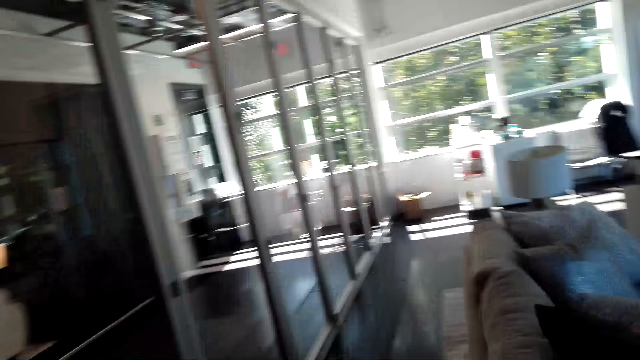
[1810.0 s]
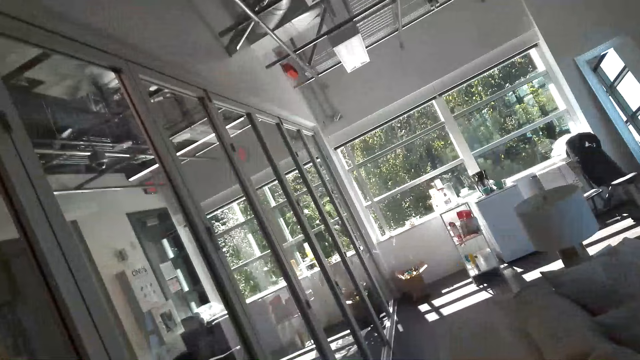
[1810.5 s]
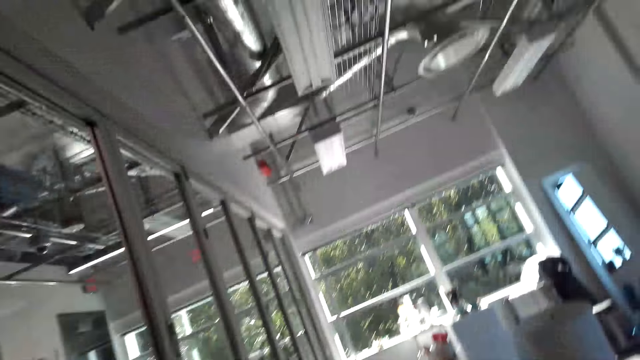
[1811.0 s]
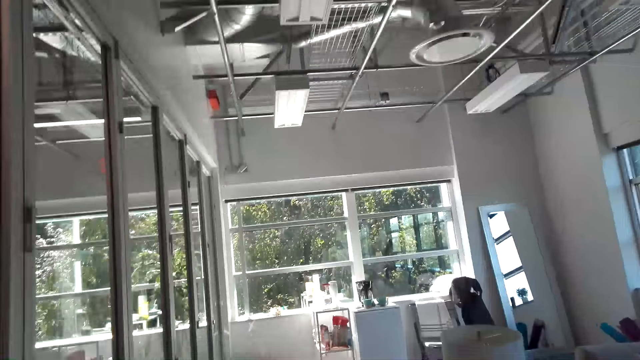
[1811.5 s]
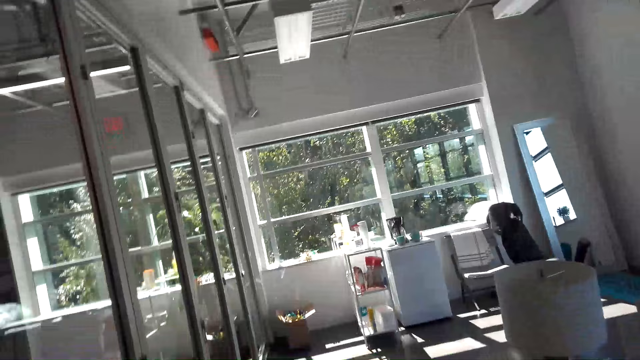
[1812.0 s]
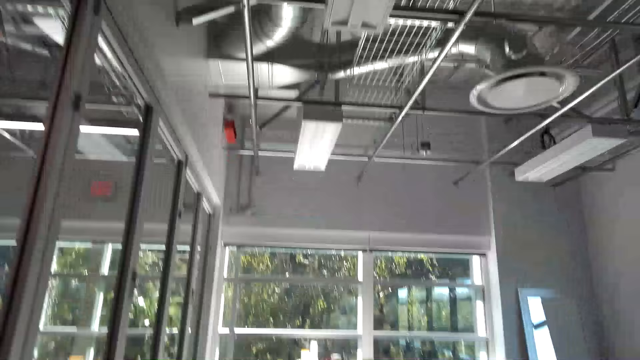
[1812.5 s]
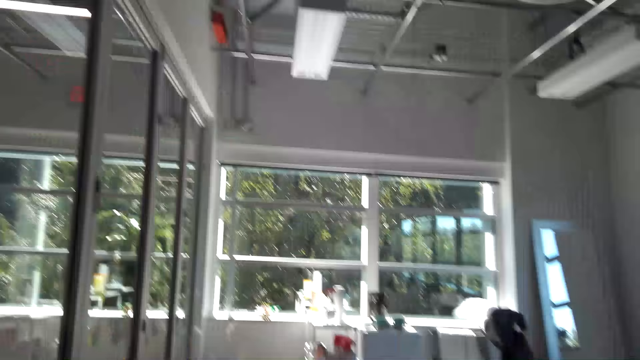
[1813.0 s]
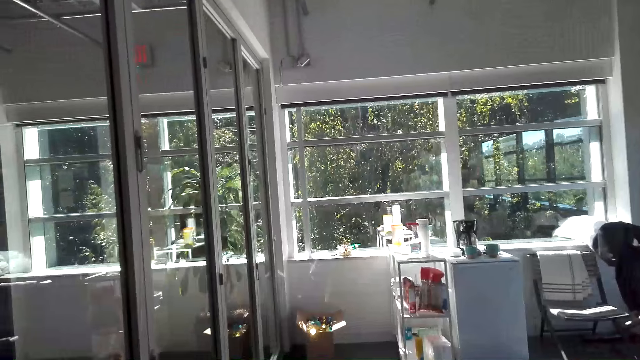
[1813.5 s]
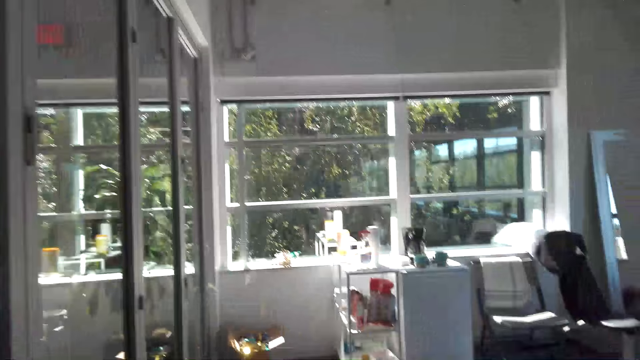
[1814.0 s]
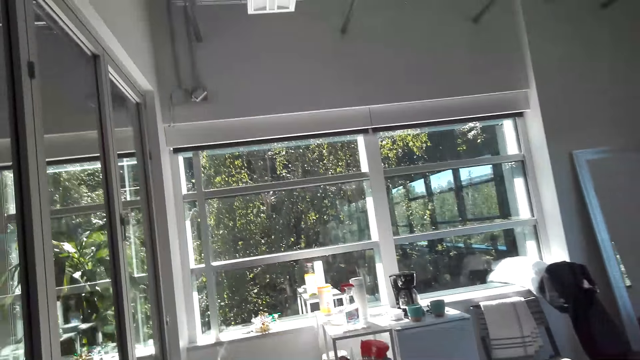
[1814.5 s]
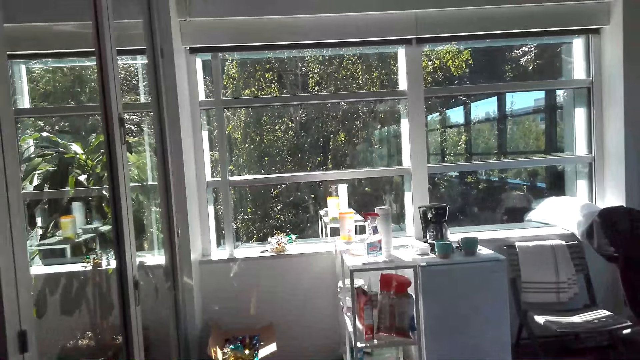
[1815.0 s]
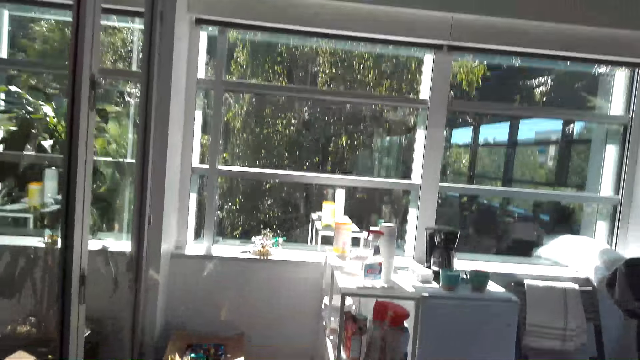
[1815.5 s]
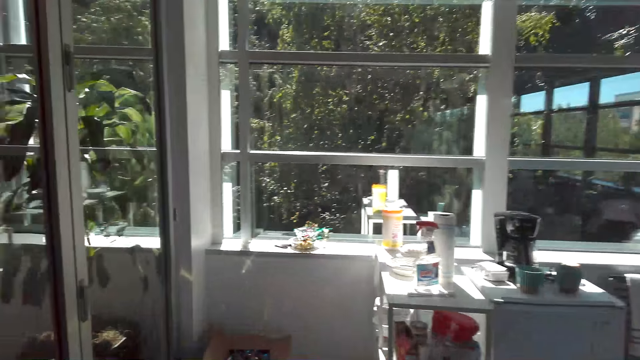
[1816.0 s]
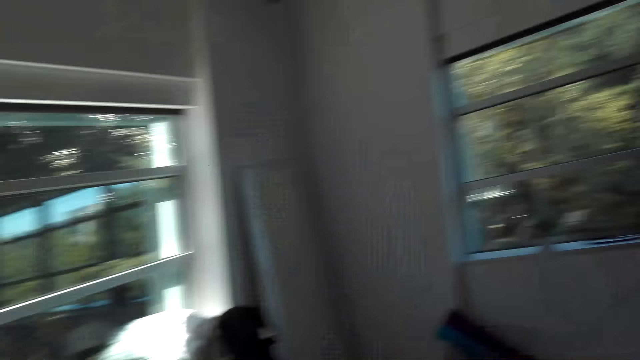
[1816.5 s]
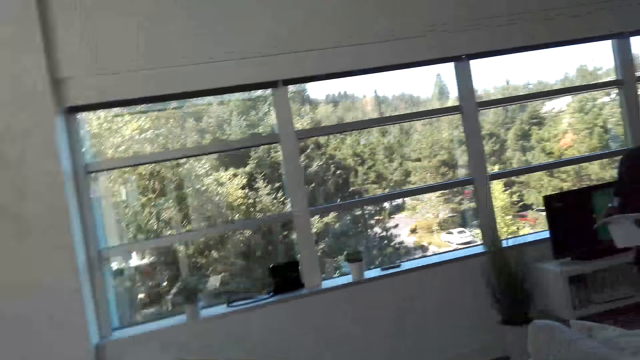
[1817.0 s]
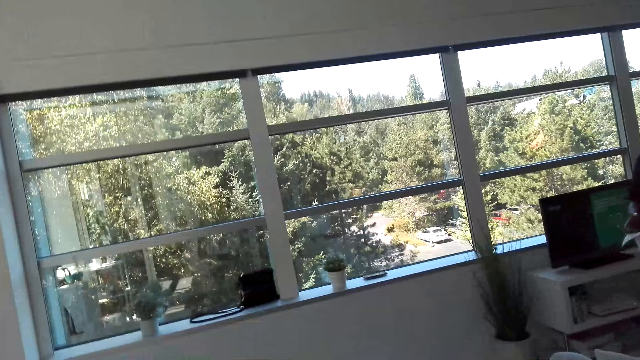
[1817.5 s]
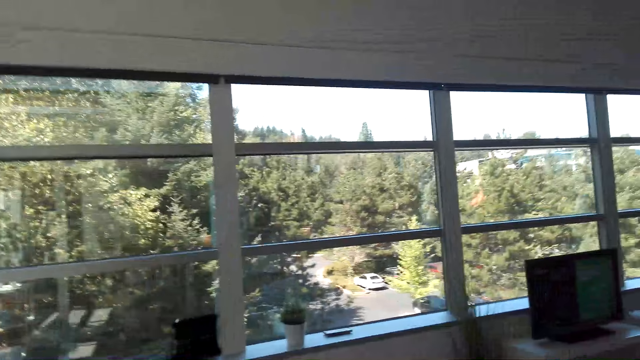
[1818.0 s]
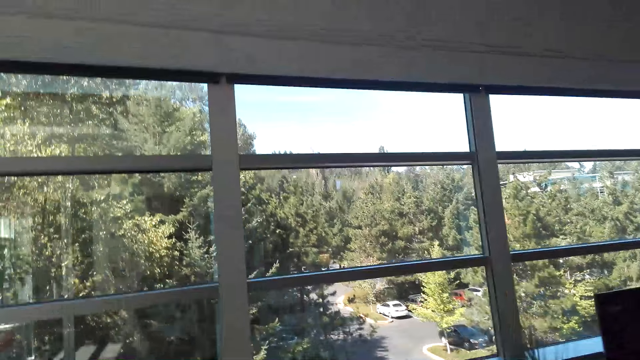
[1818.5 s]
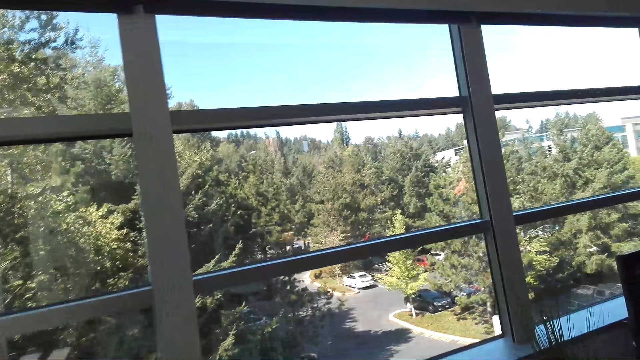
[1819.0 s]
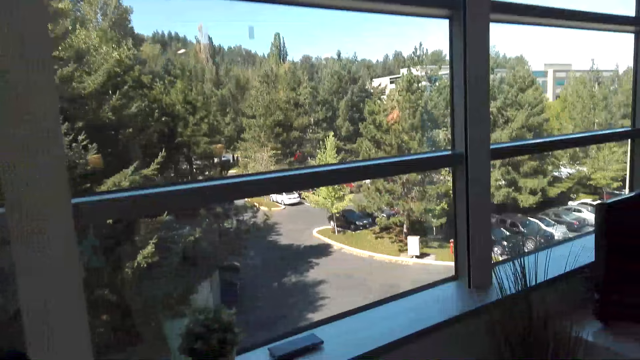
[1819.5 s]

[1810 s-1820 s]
The camera wearer walks around the room.

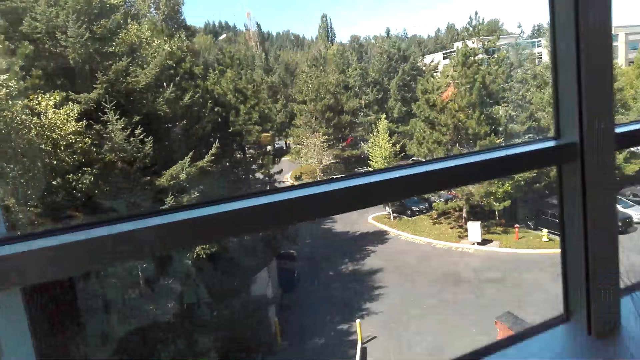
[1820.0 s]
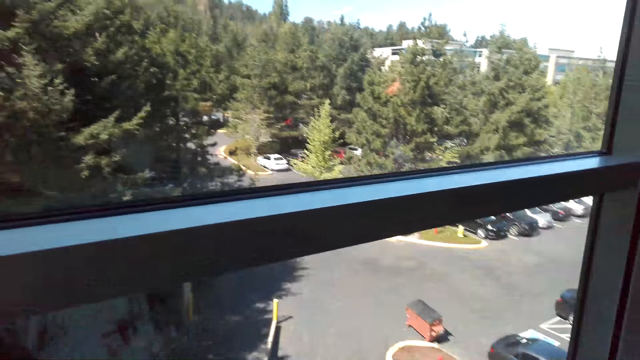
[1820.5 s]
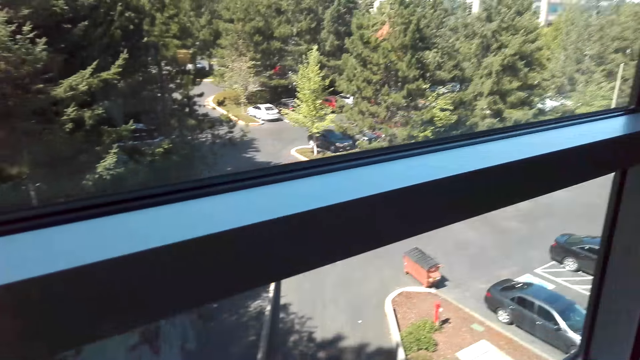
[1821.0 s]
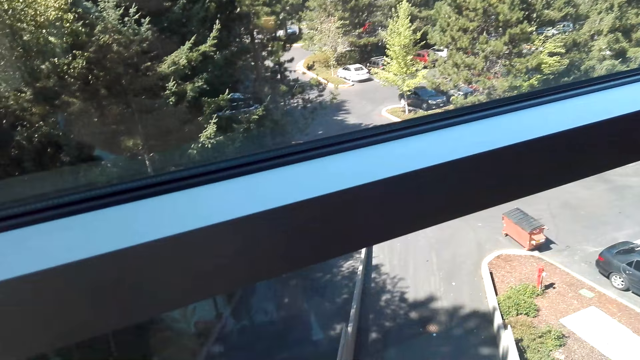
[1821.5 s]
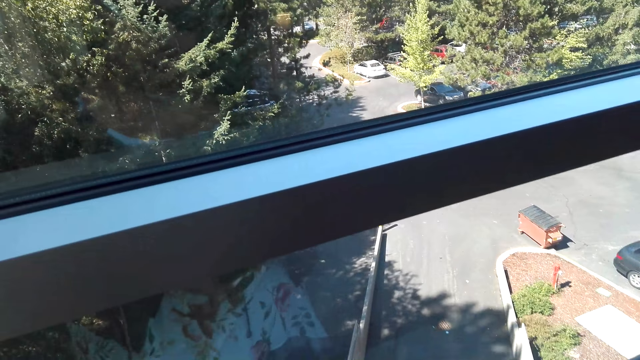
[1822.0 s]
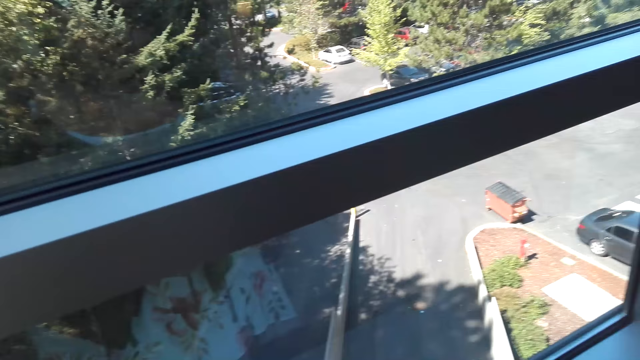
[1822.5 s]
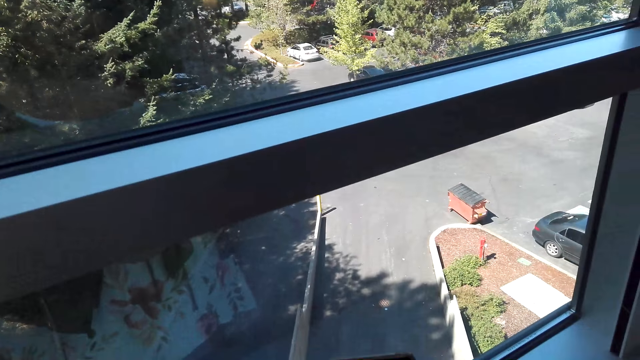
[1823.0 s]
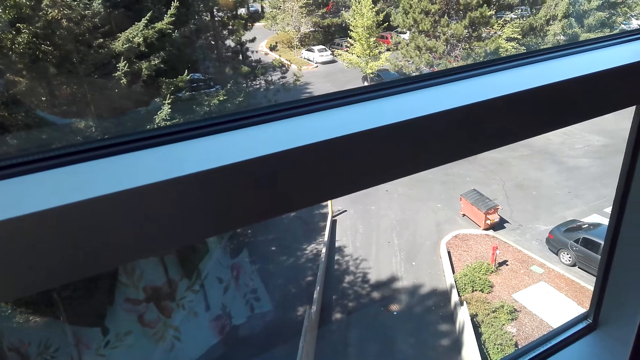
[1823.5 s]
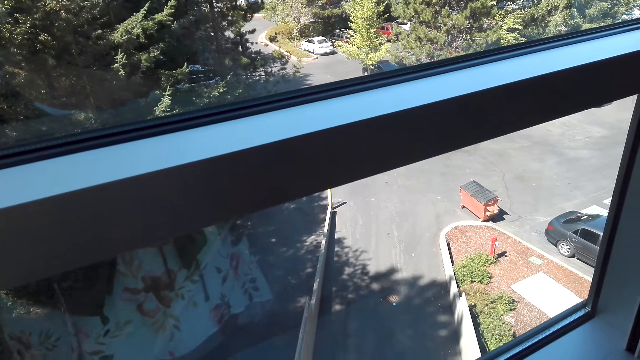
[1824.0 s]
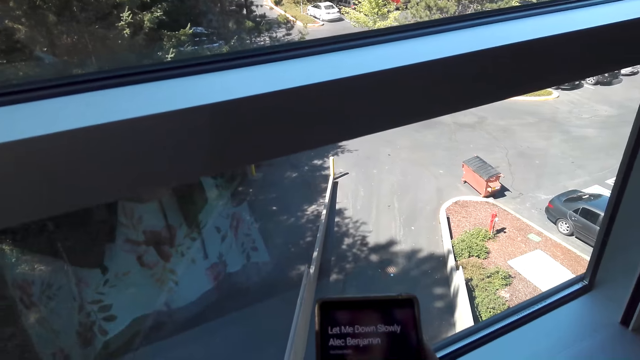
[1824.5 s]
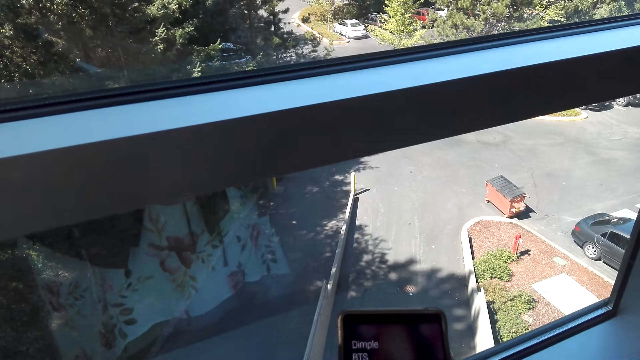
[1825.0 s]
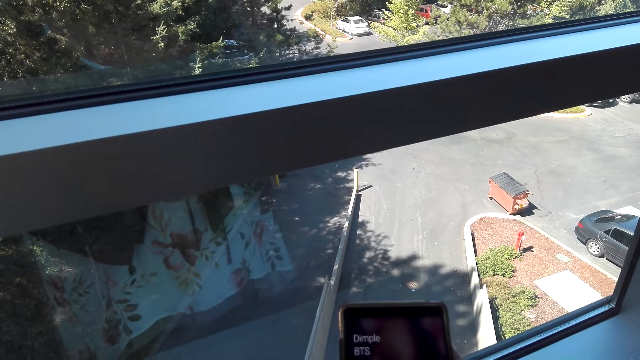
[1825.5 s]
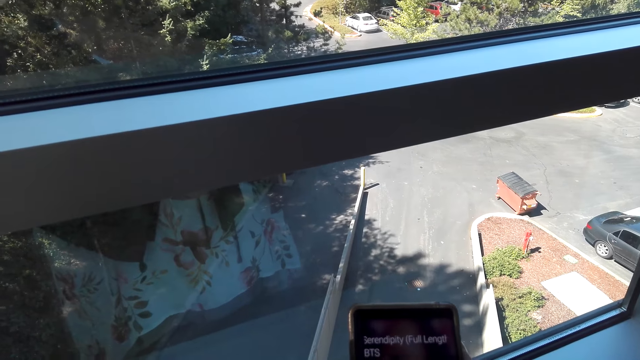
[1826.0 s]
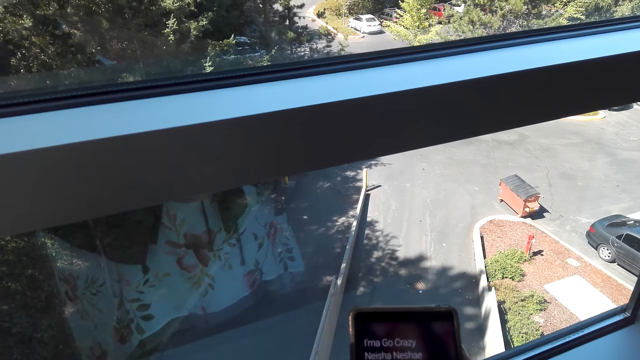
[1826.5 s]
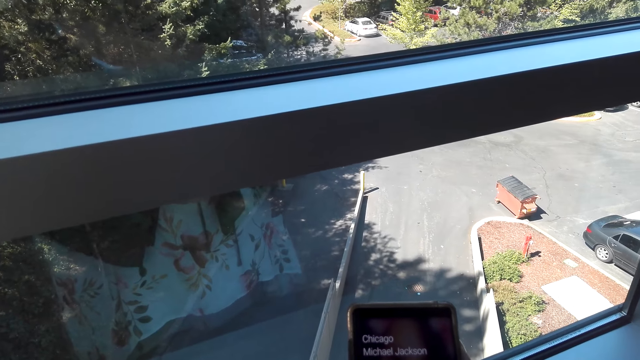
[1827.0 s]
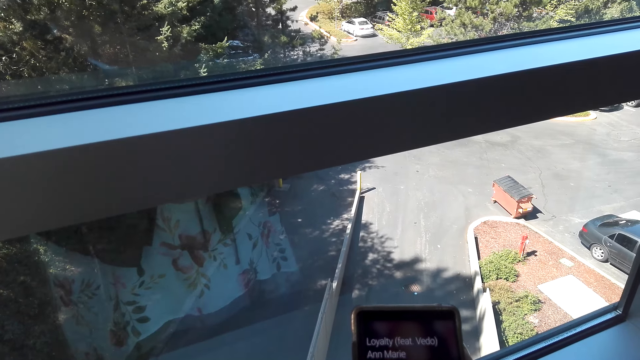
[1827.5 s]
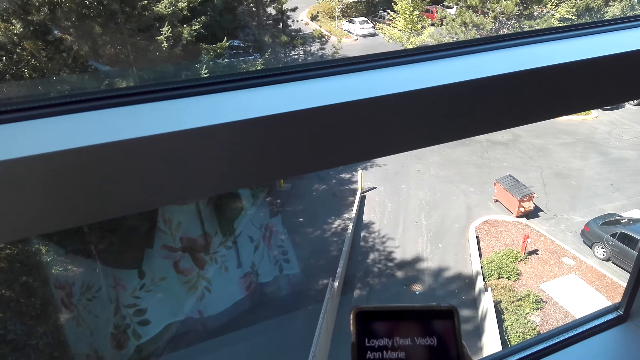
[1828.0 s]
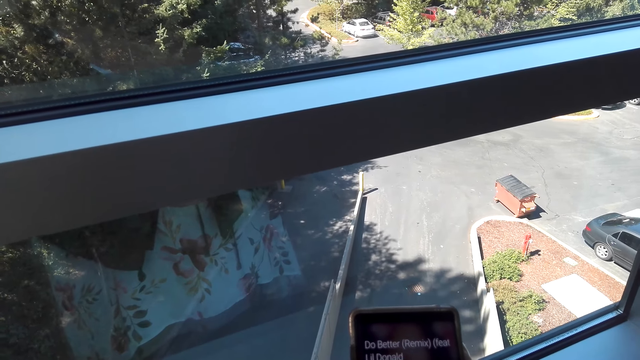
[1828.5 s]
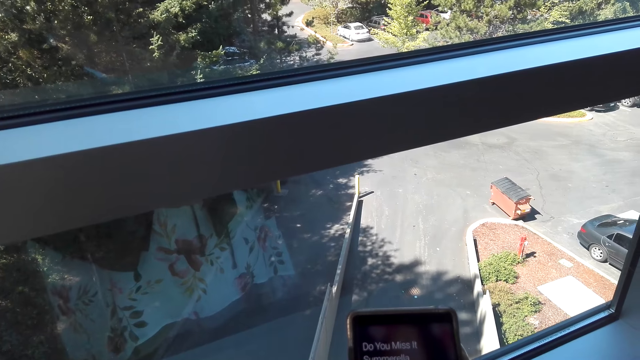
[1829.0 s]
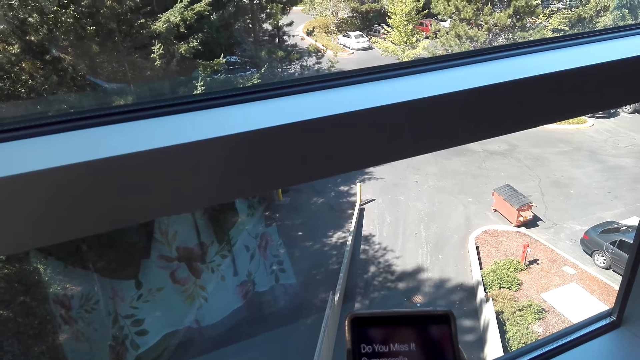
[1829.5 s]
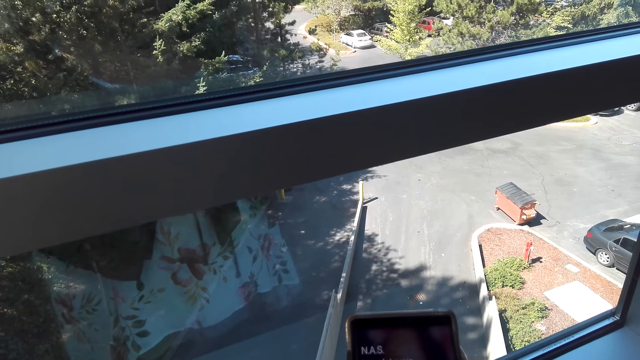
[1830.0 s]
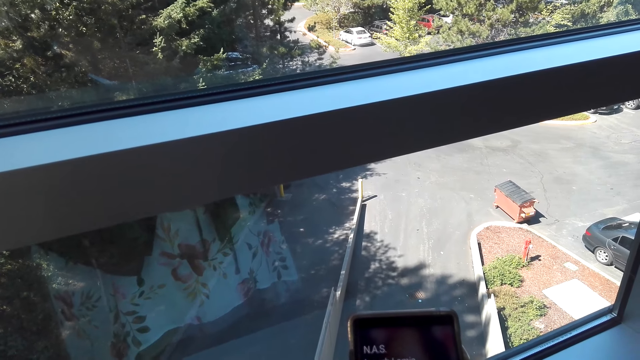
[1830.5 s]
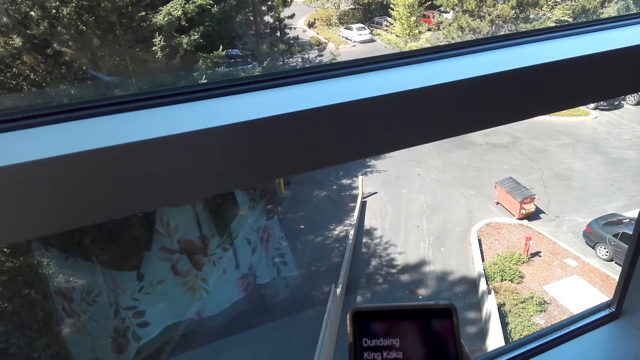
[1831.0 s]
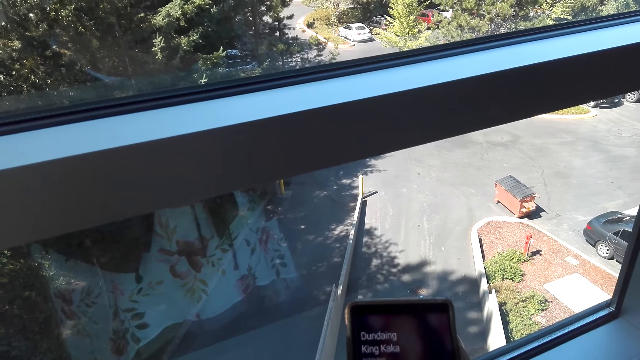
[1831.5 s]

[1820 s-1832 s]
The camera wearer stares at the window. They use a phone.
